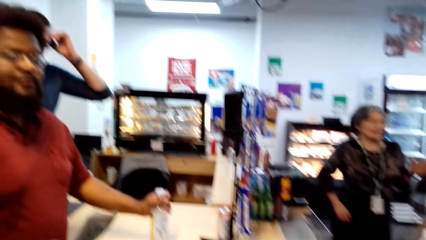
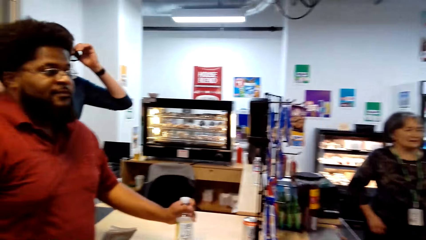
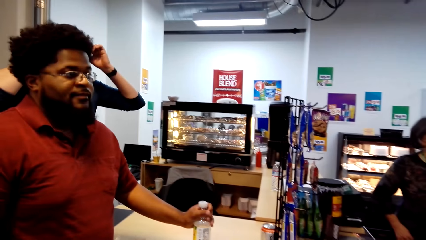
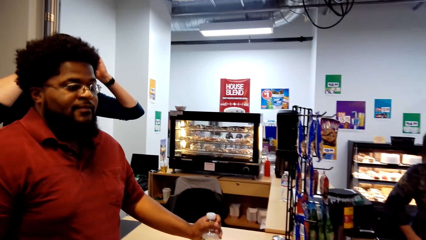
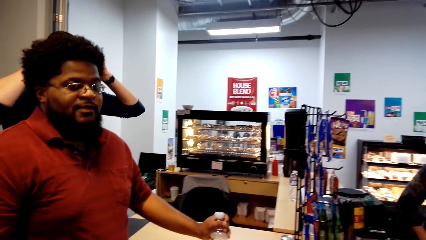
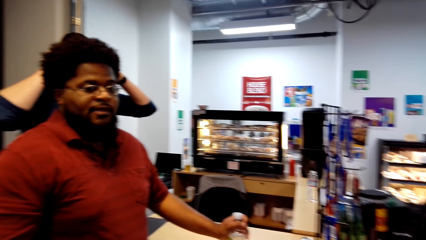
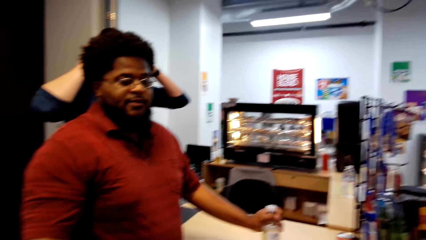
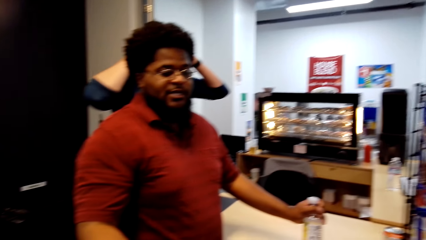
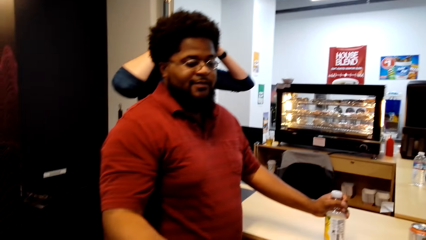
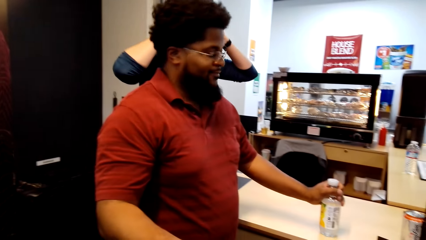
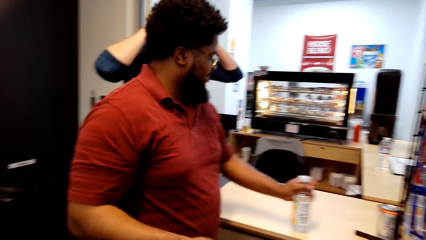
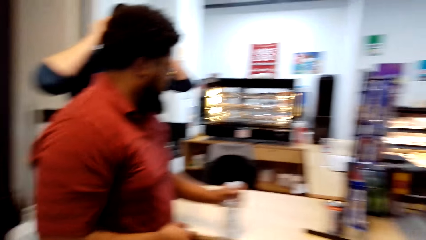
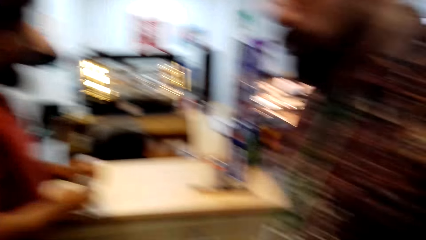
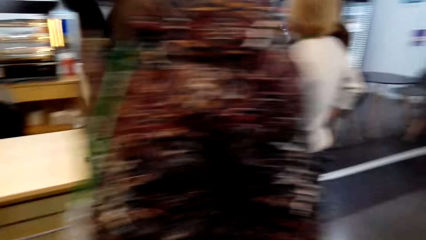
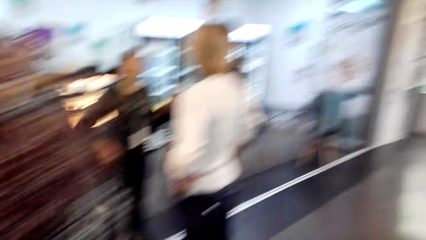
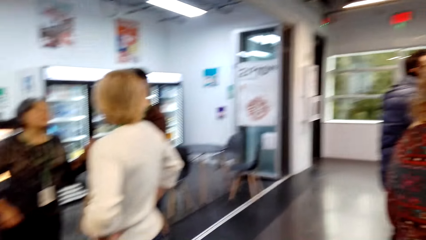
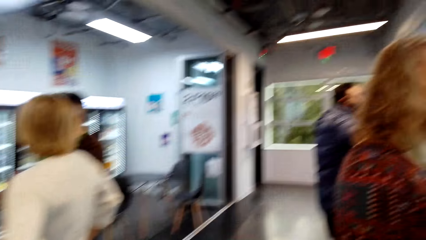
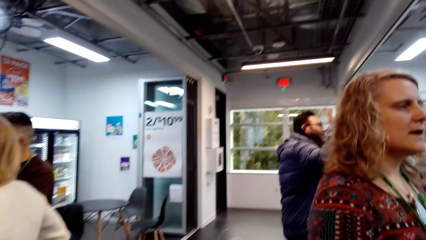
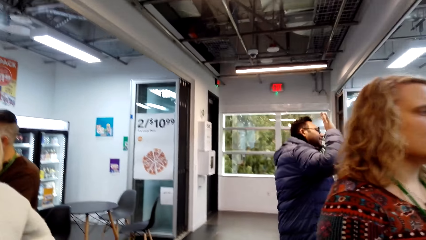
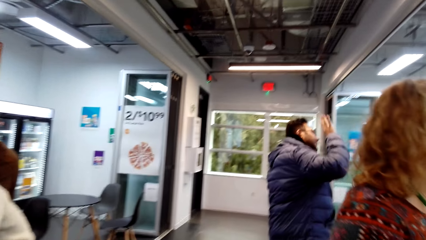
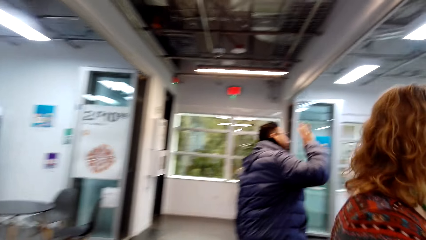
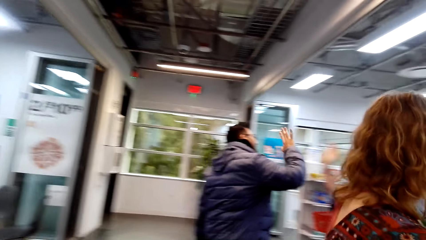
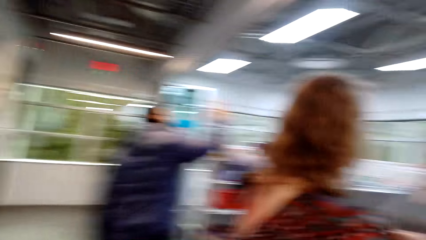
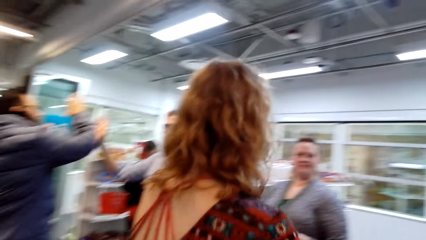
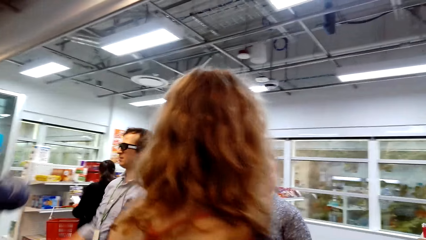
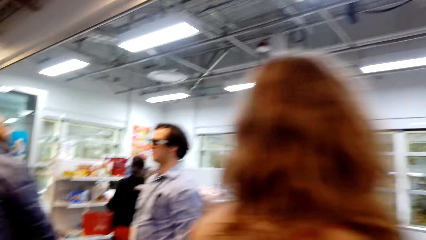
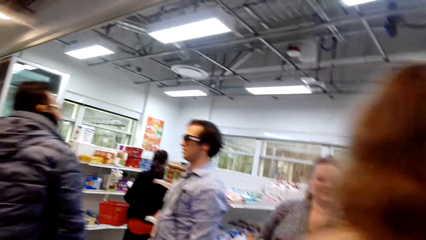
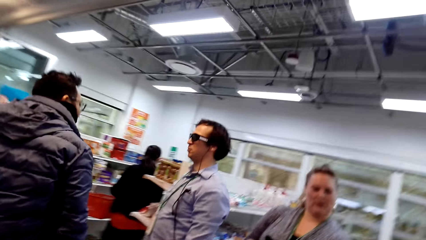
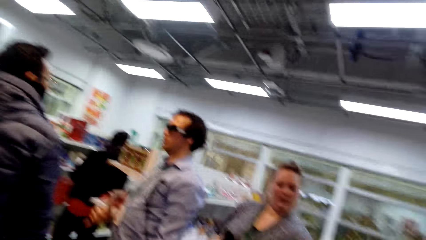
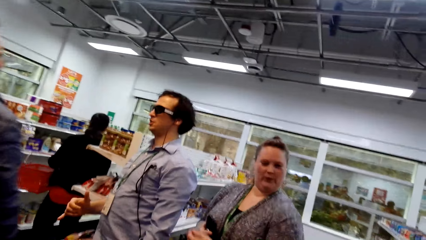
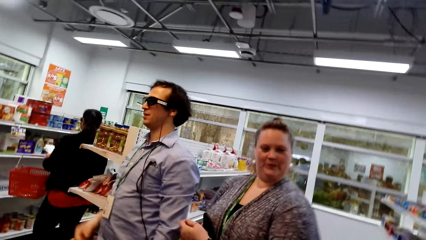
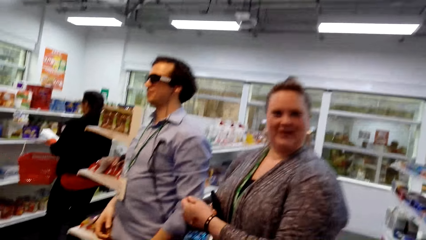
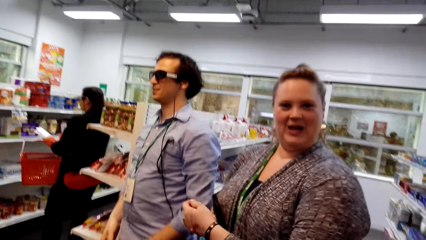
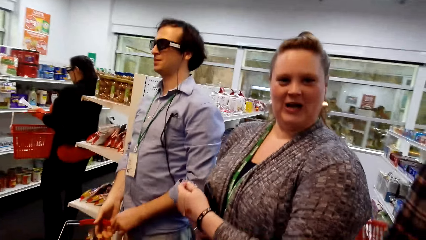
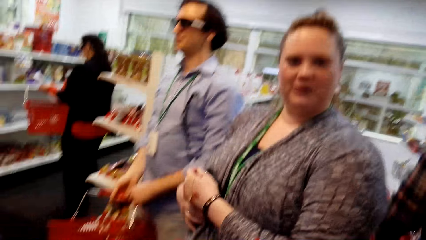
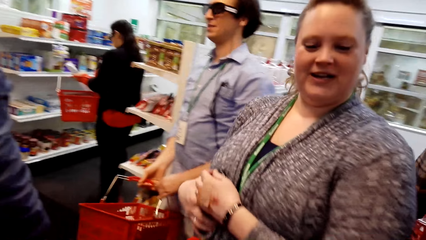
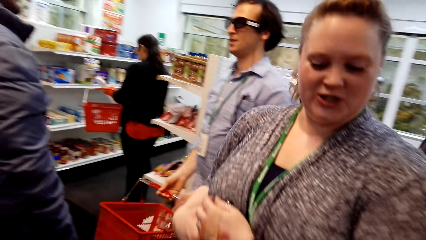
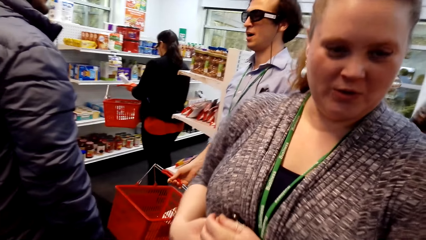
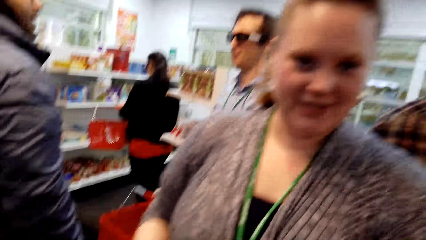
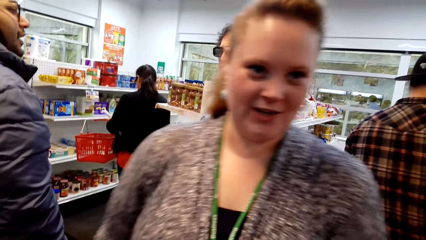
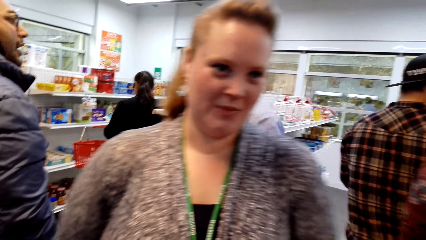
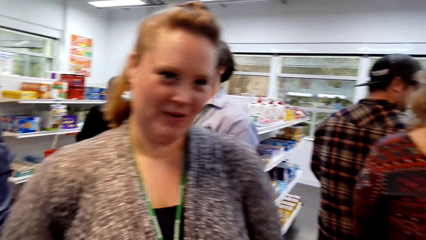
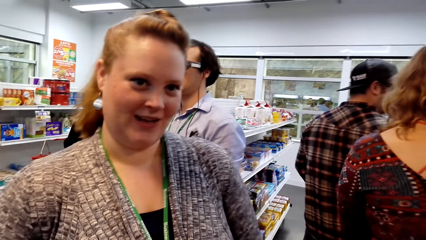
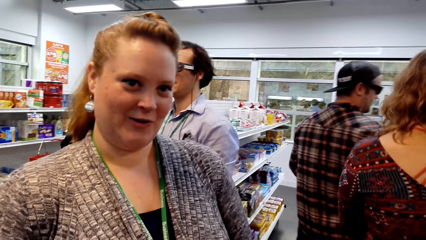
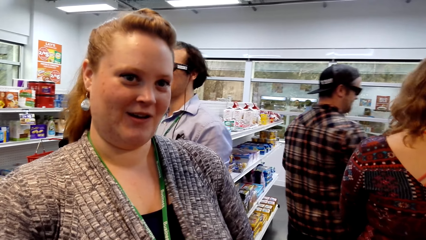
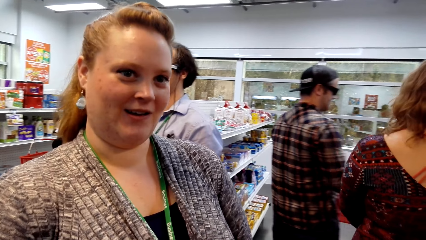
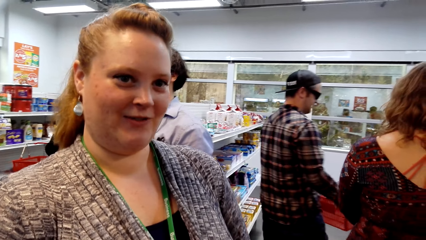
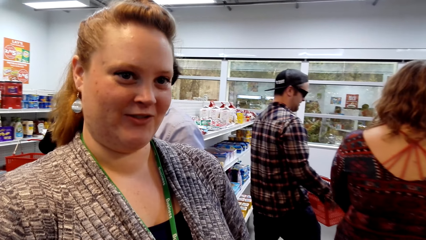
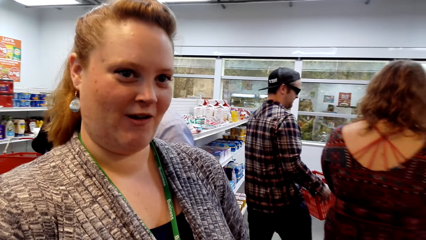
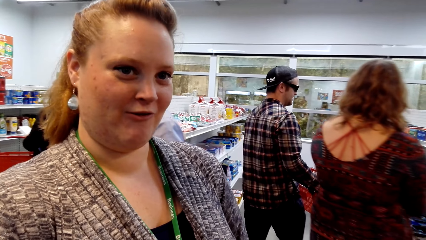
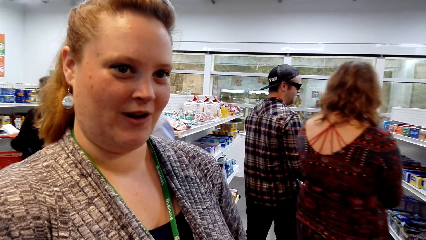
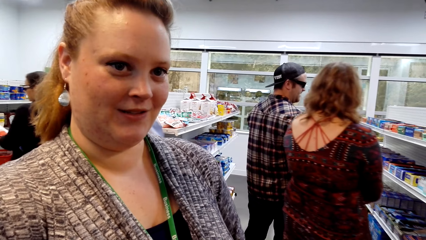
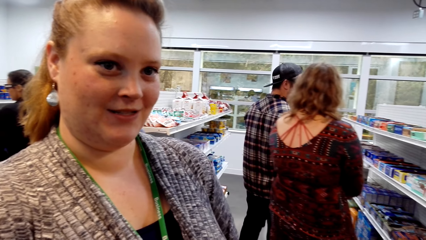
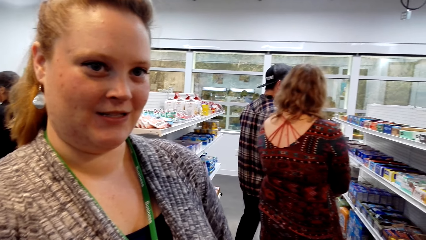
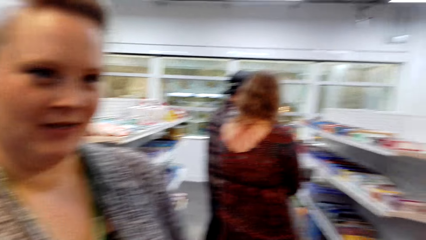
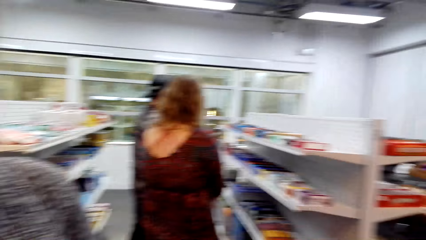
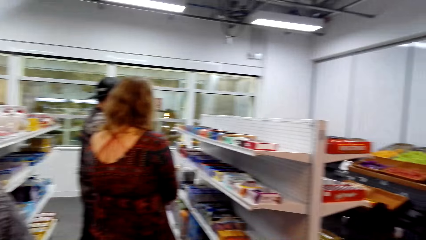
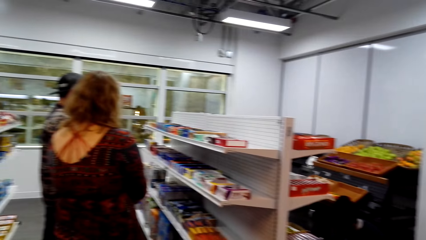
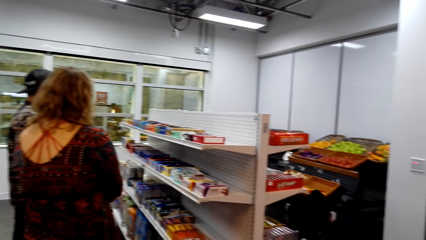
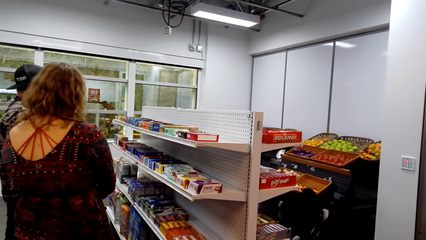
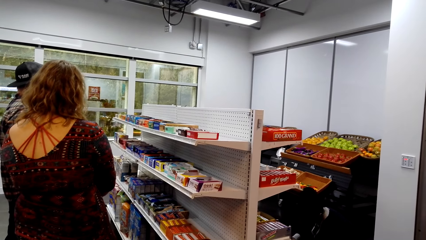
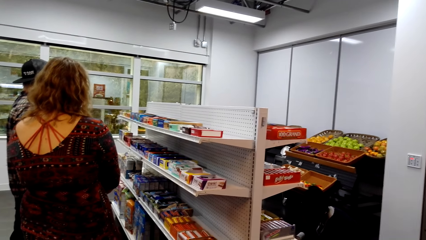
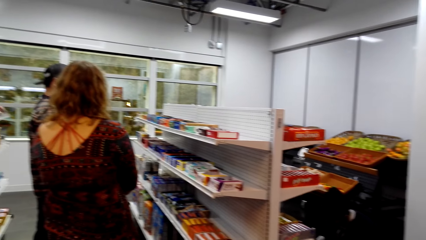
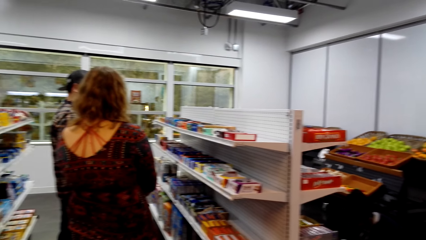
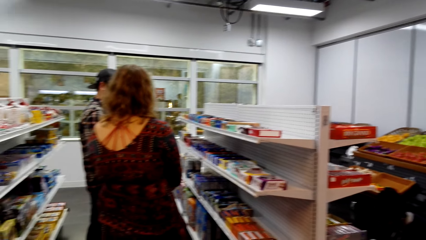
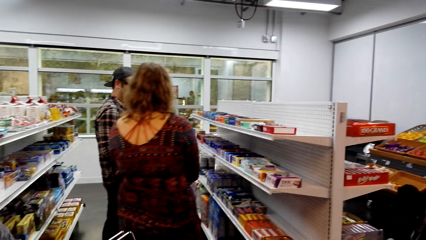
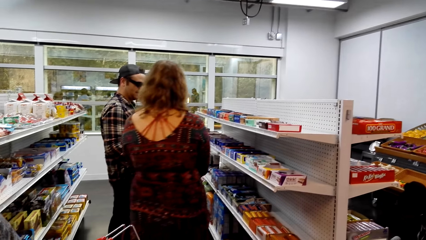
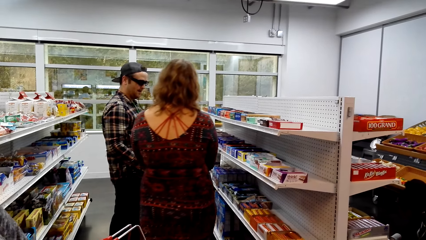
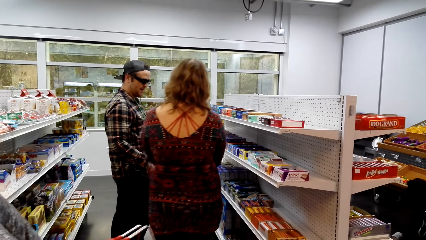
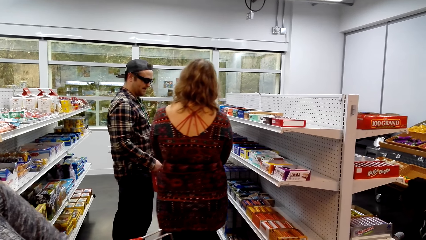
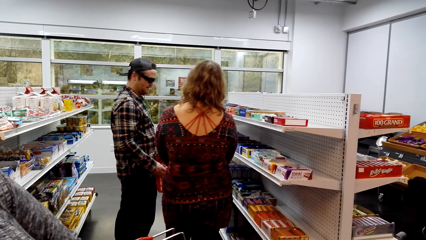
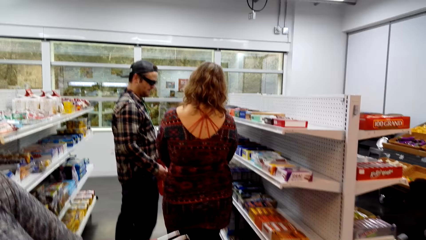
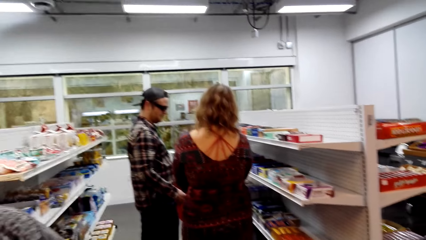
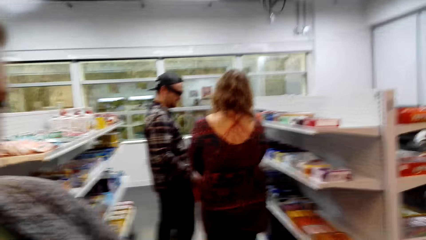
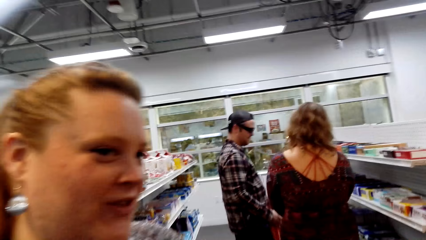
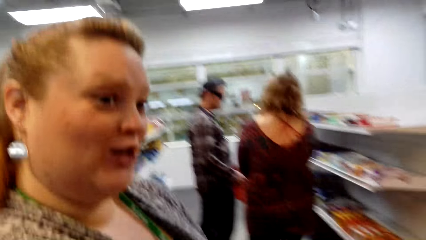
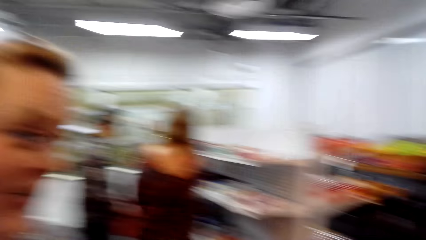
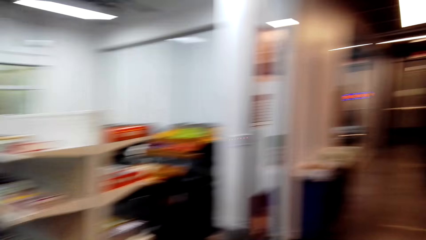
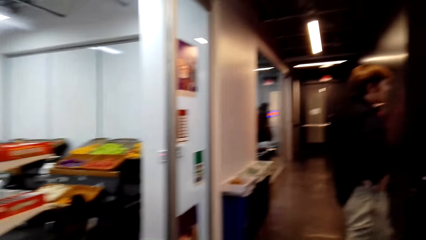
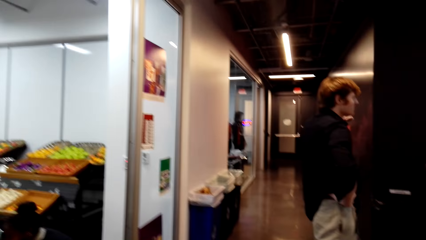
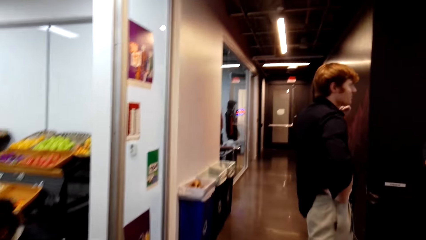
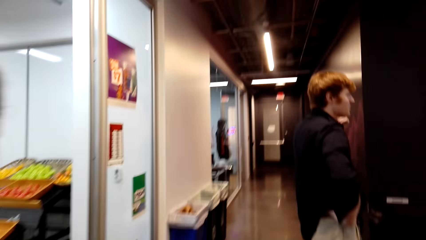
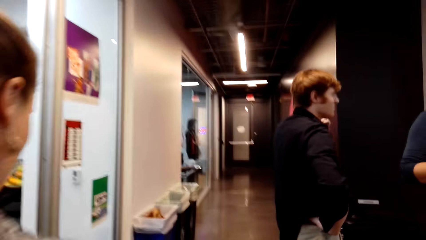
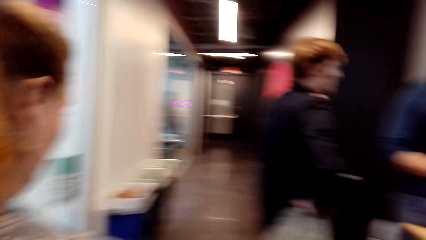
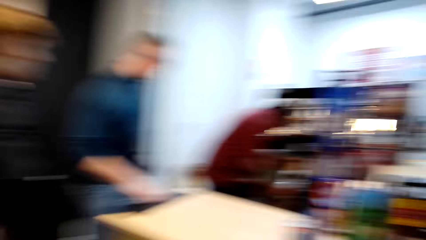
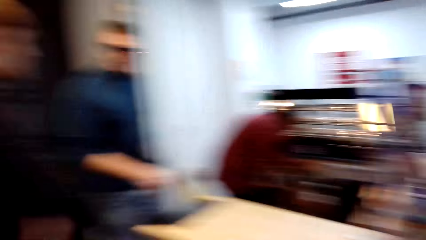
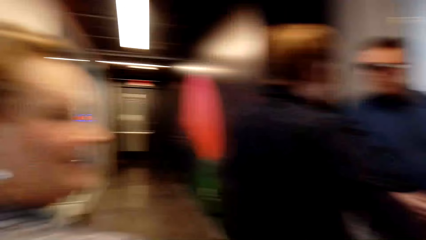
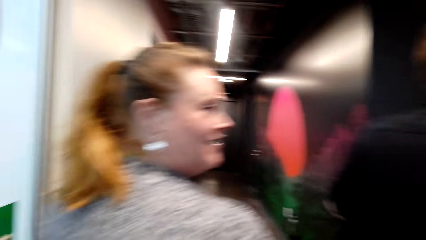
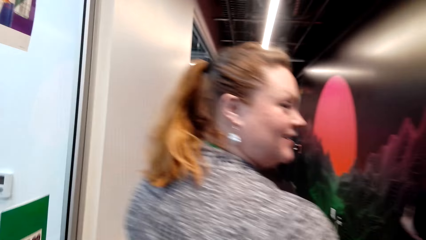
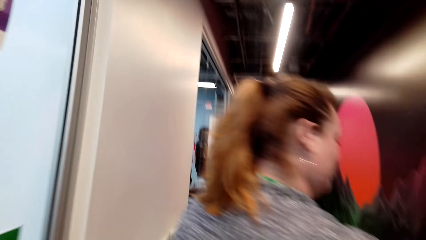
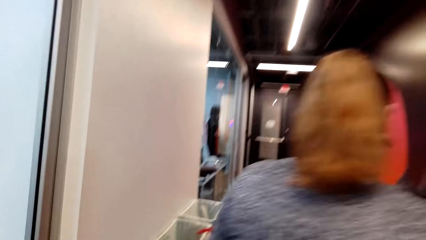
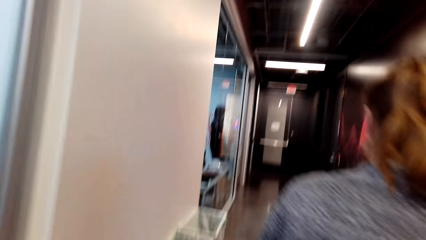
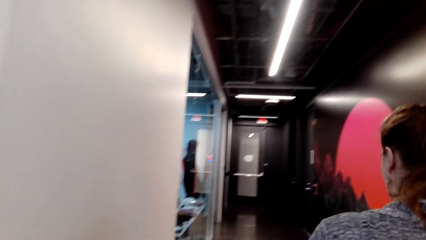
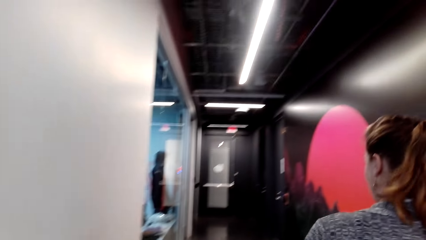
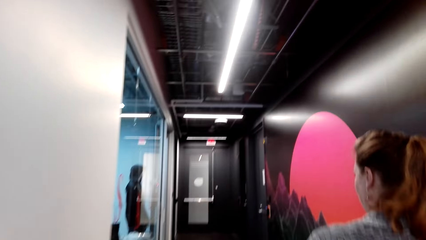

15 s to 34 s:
The camera wearer interacts with a man. They walk in the convenience store. They look around. They interact with a woman. They walk in the hallway.
